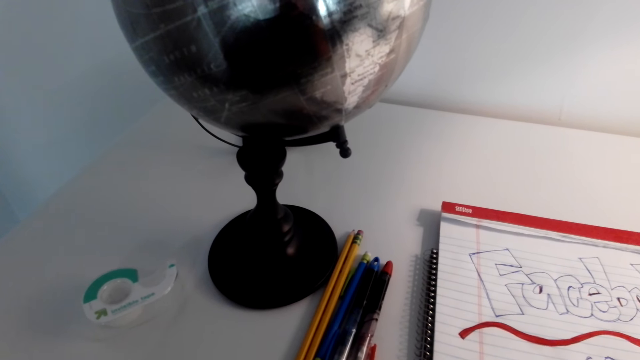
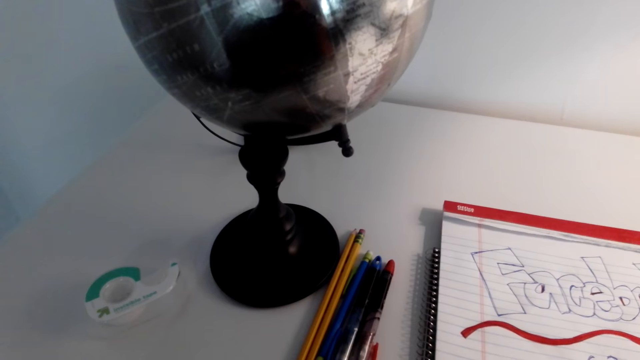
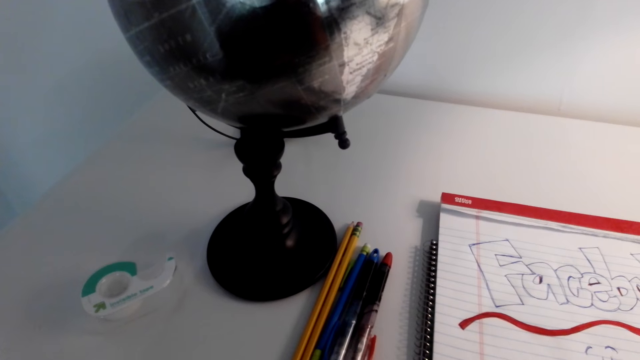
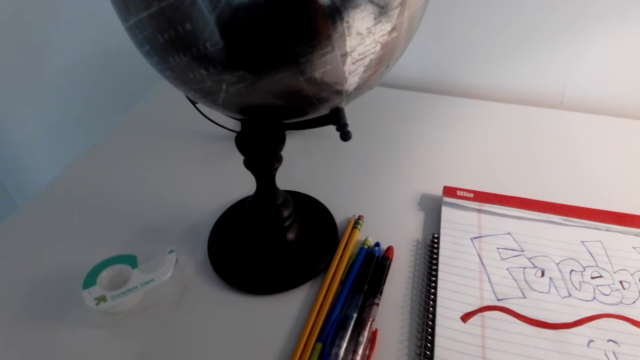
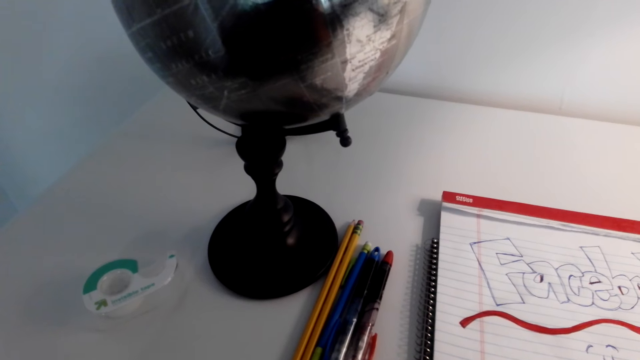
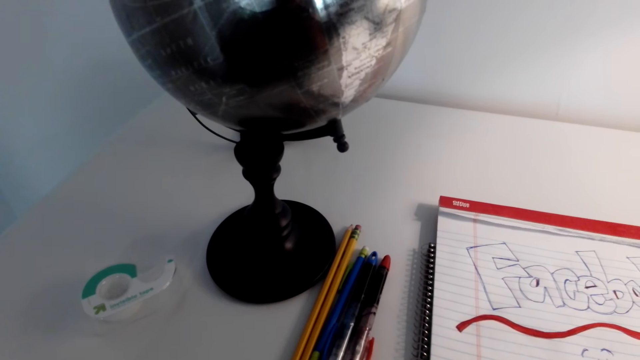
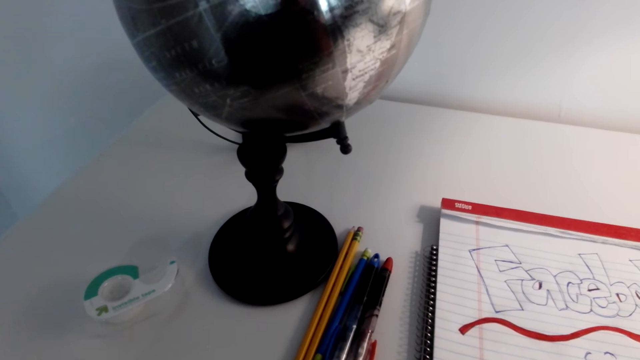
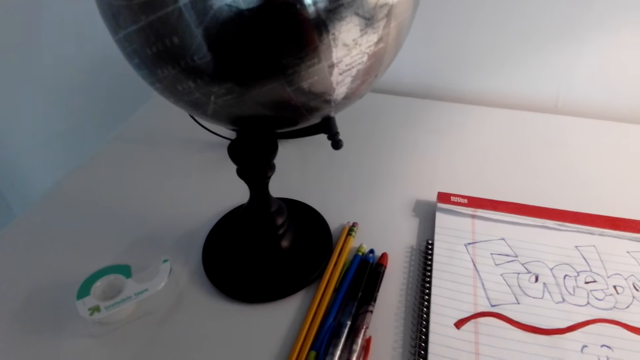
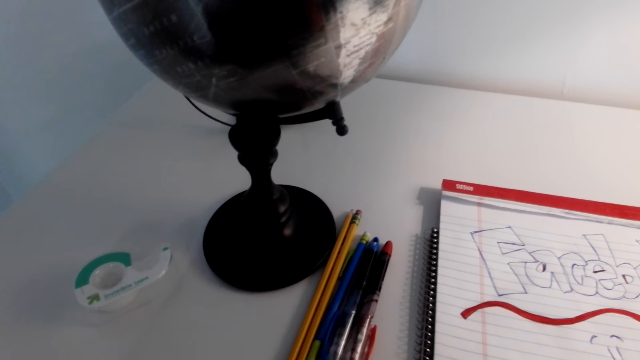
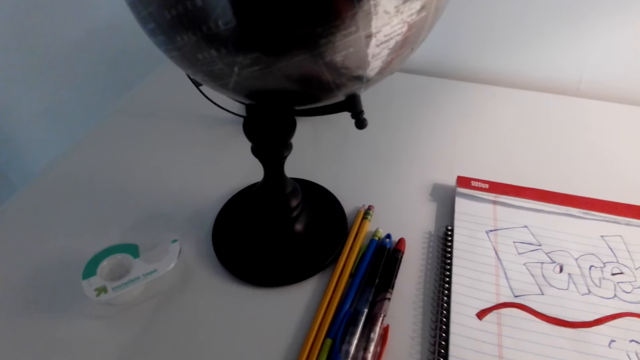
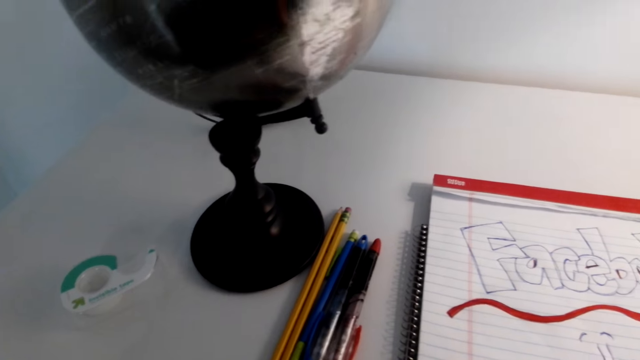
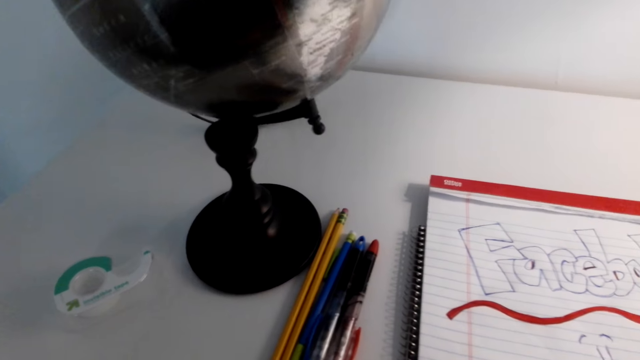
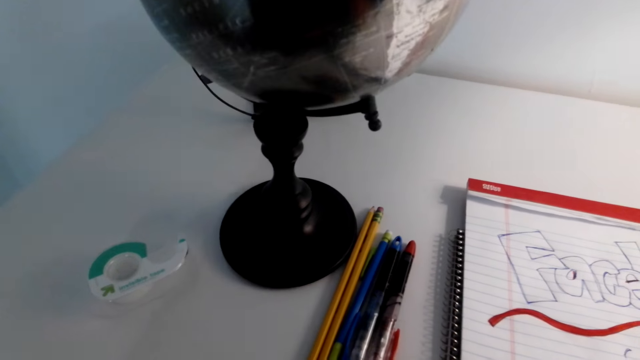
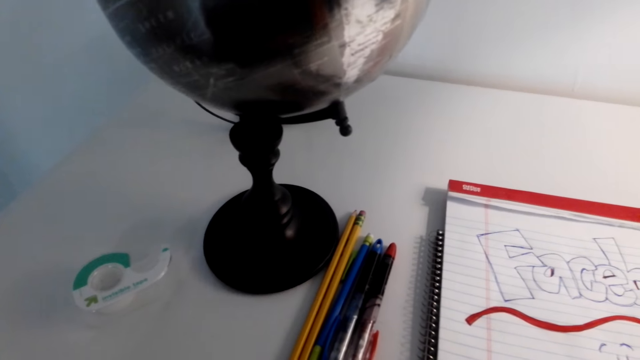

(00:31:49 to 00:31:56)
The camera wearer converses through his phone.

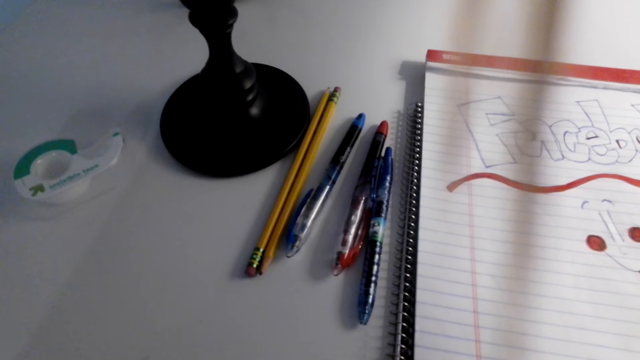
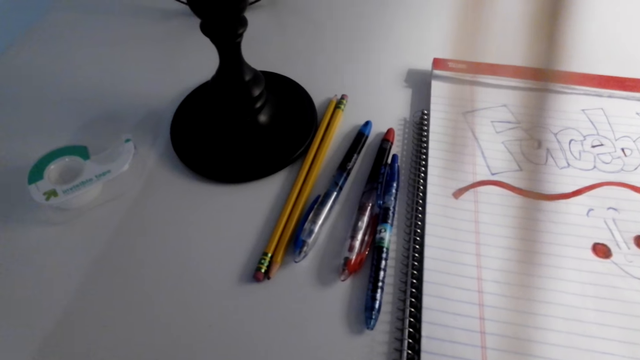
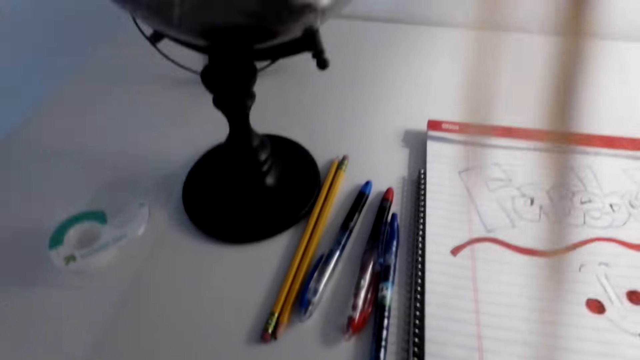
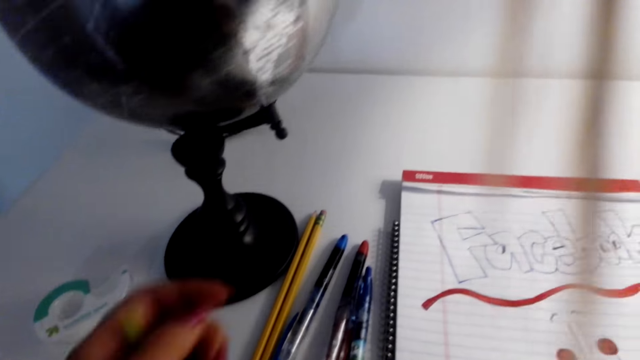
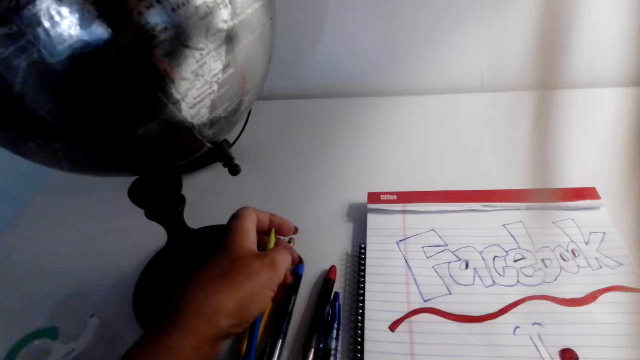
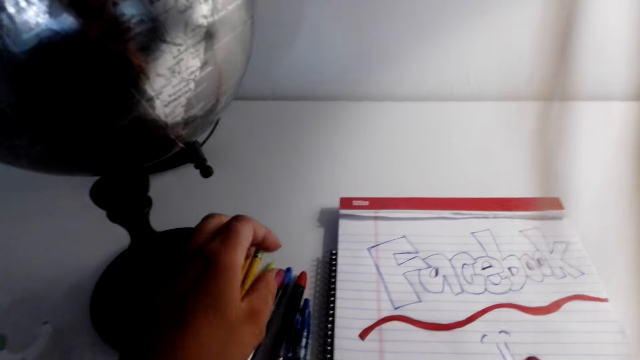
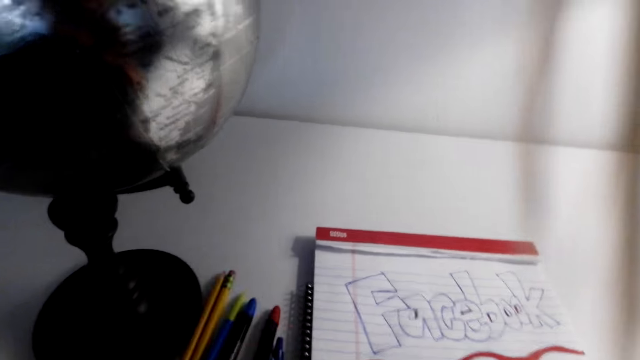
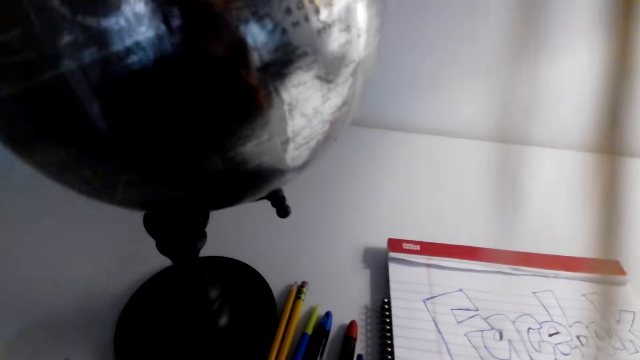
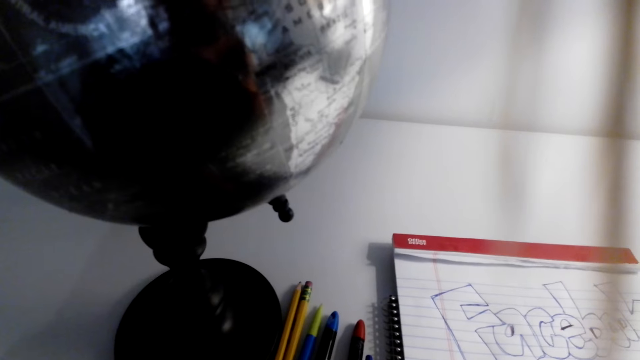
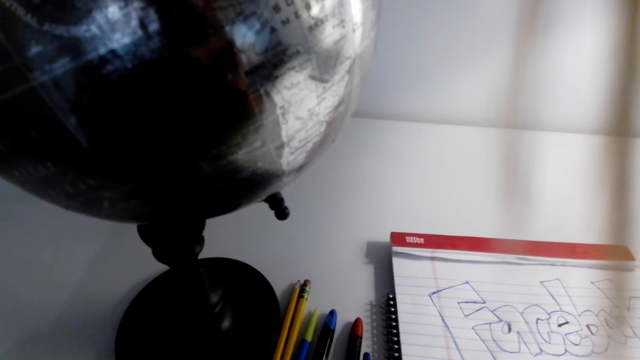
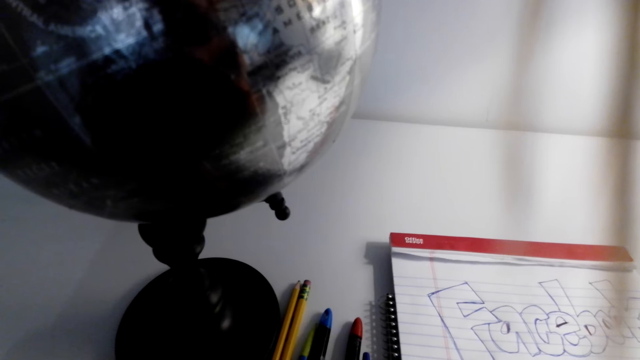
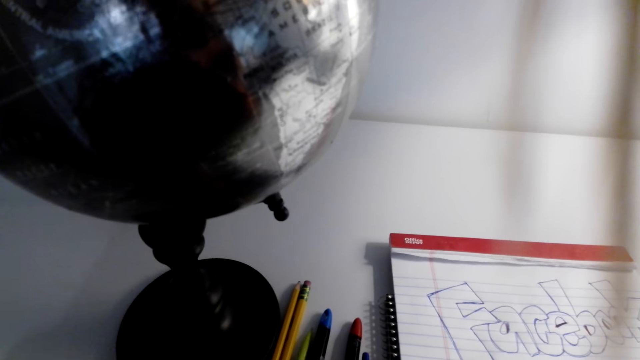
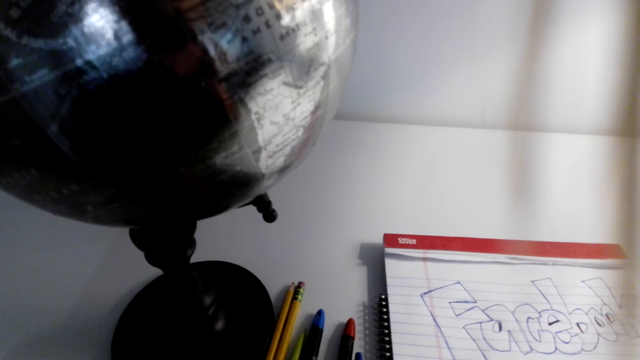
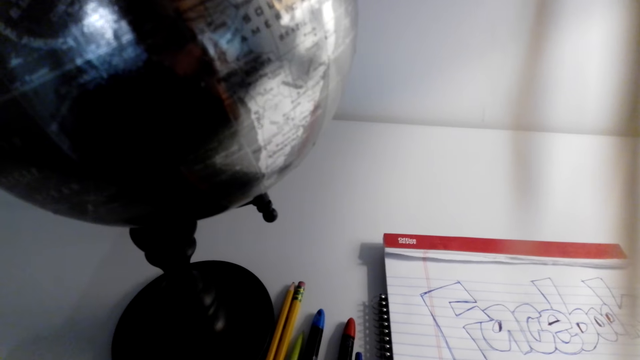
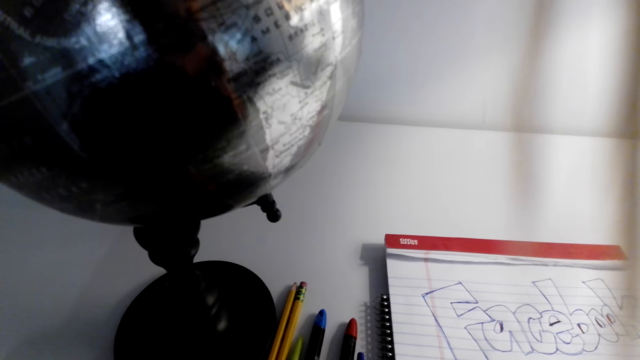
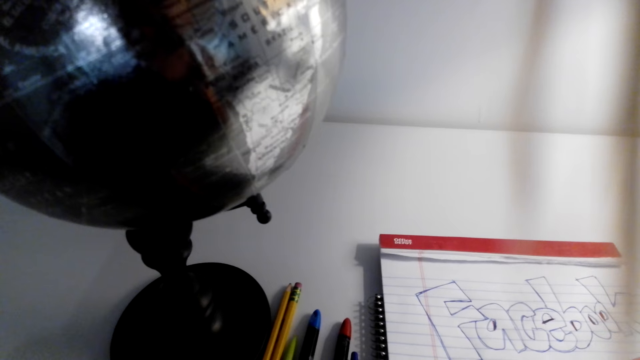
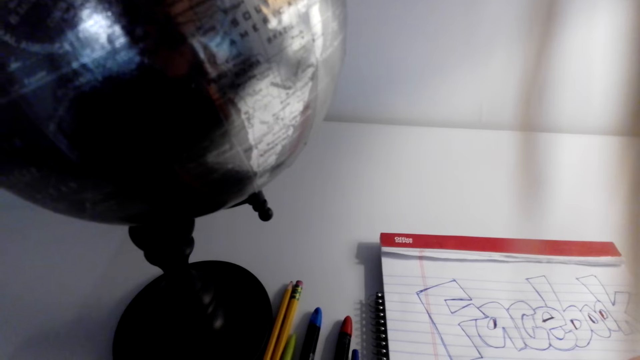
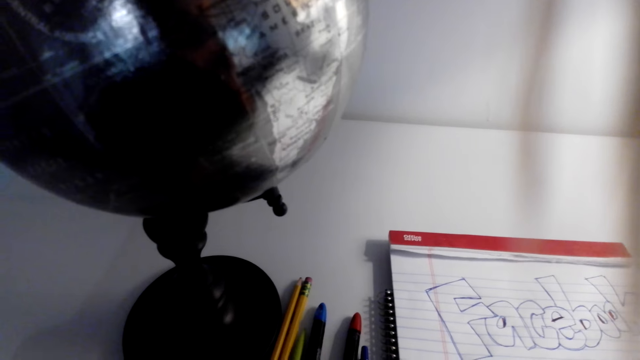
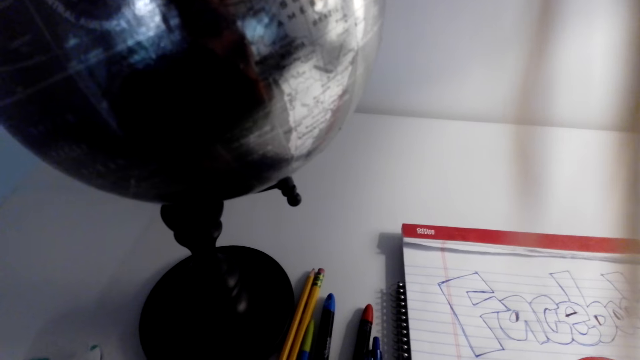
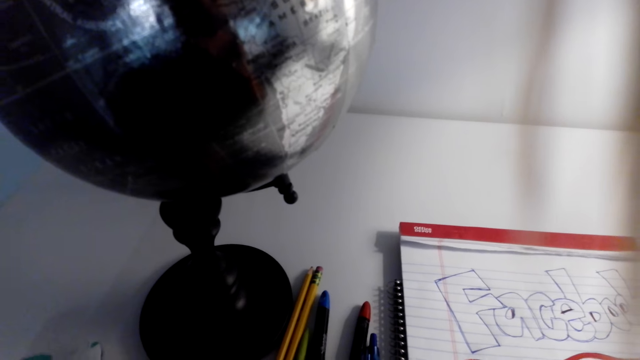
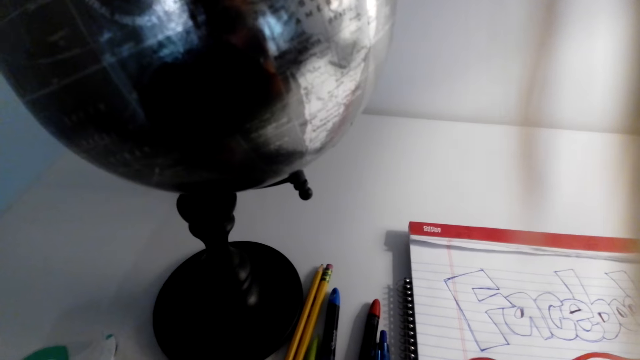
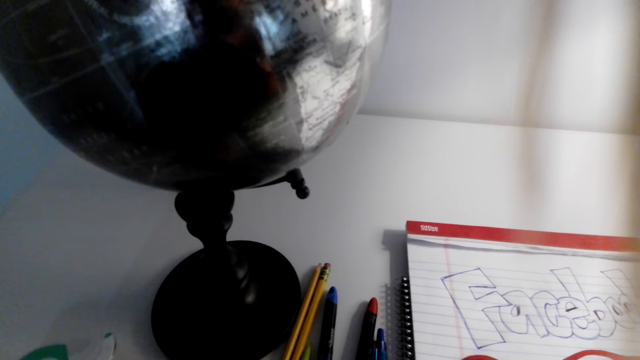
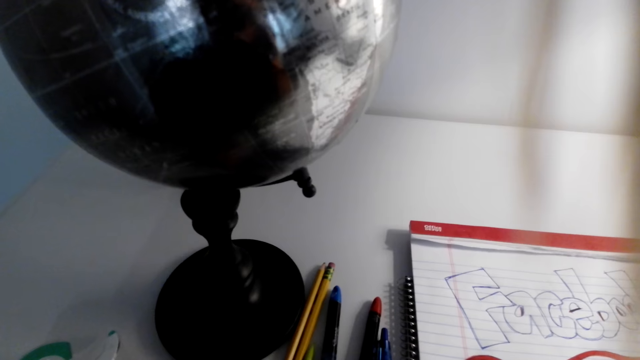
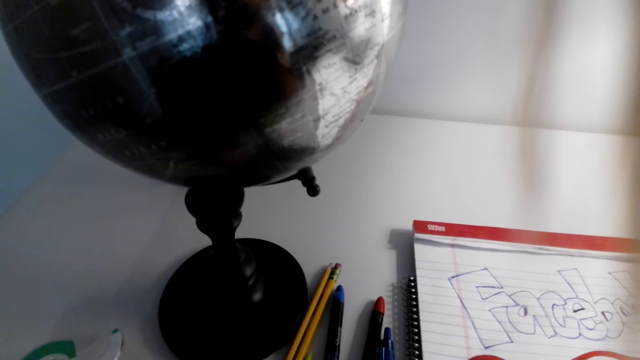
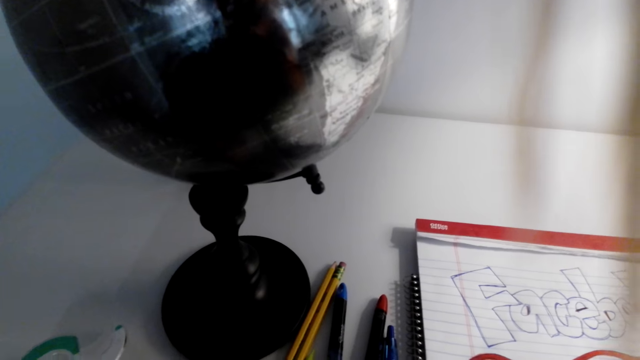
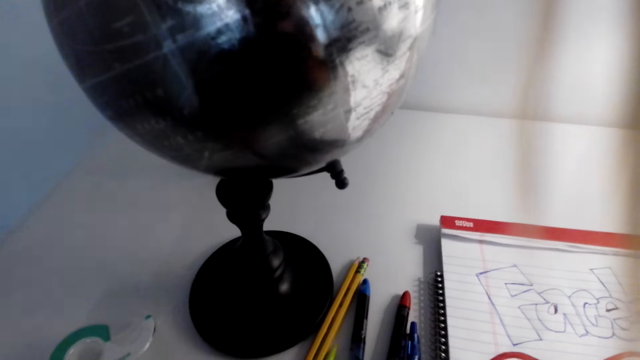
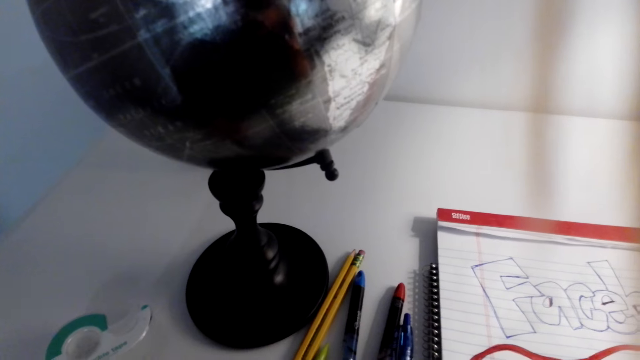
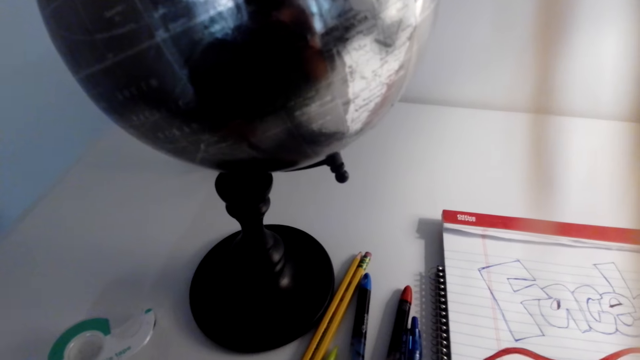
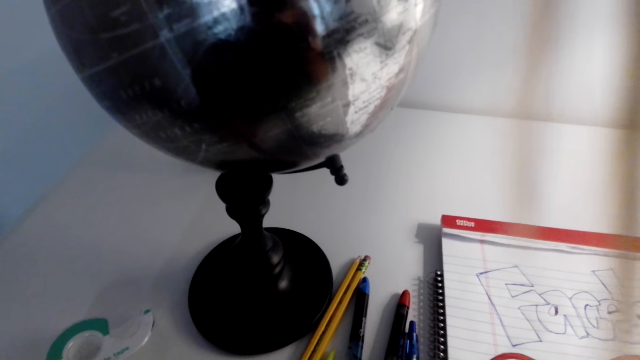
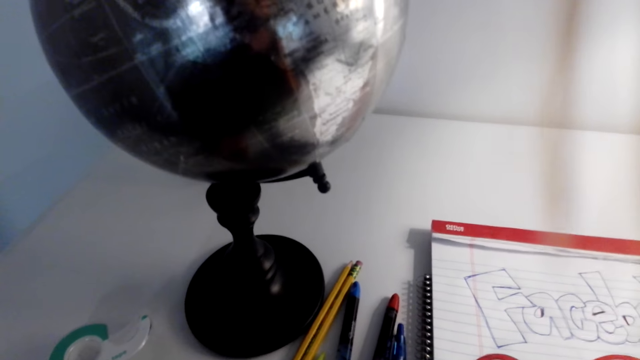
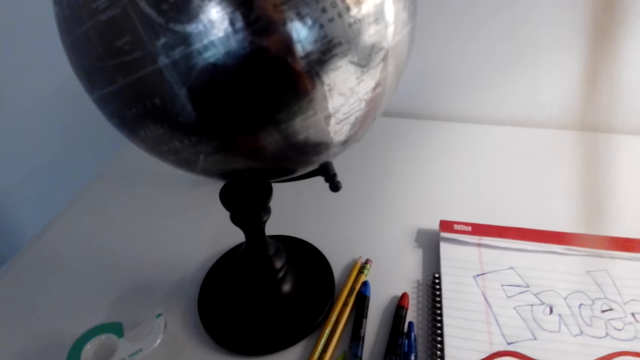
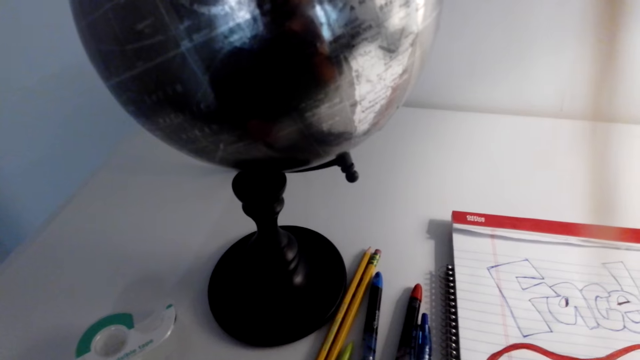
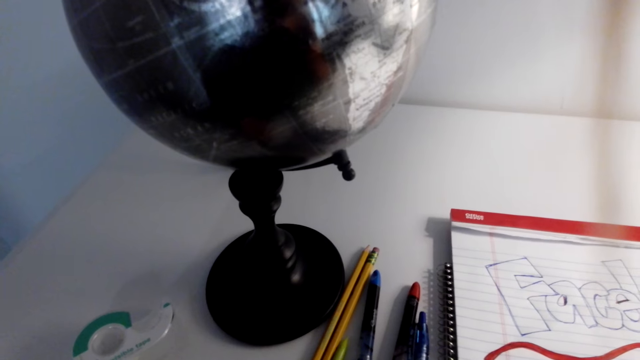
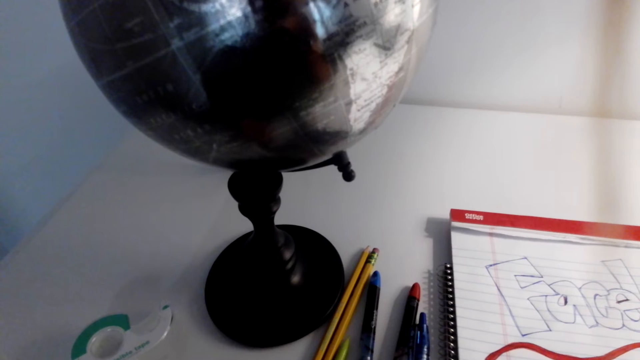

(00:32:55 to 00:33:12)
The camera wearer puts a pen on the table. They talk on a phone call.
